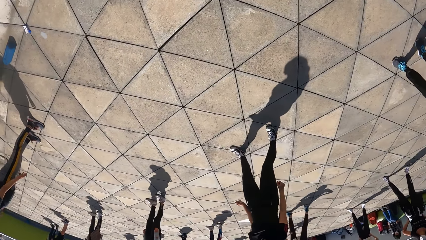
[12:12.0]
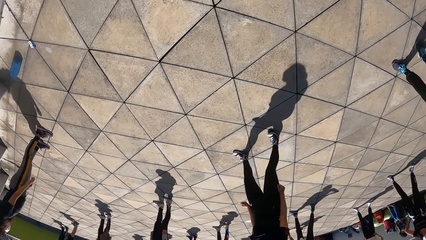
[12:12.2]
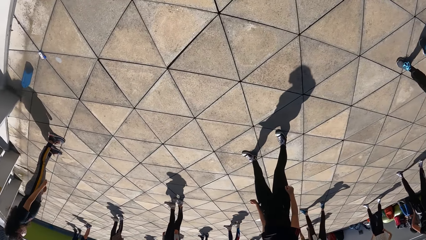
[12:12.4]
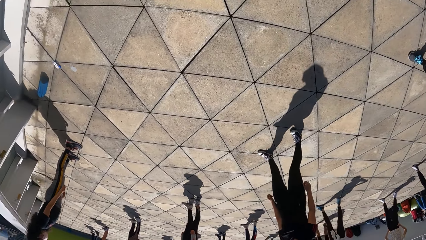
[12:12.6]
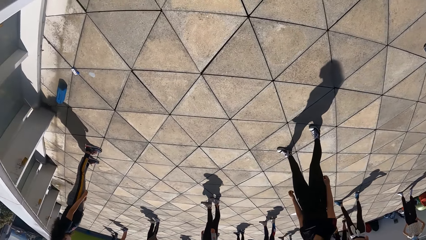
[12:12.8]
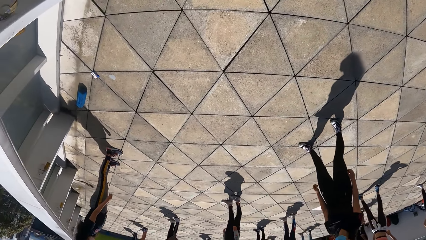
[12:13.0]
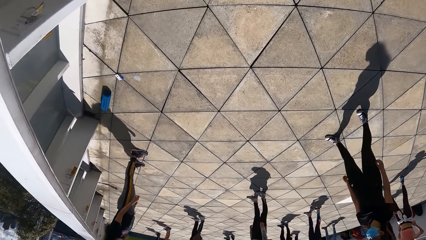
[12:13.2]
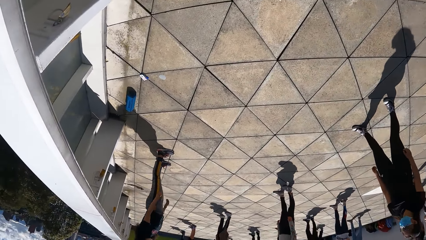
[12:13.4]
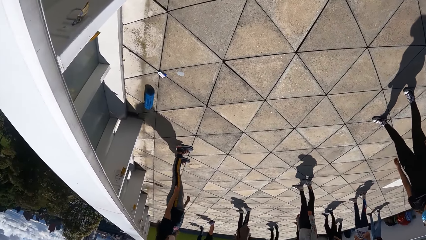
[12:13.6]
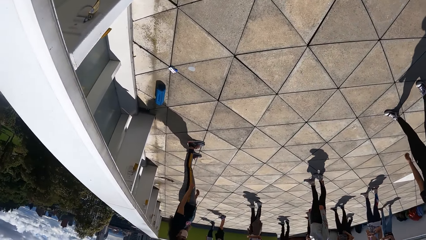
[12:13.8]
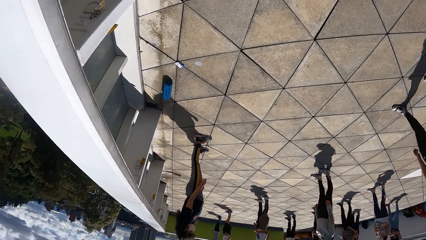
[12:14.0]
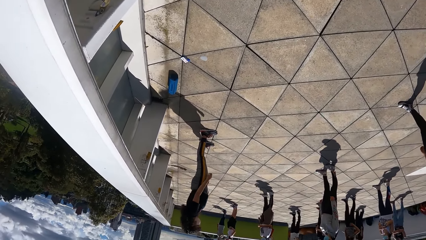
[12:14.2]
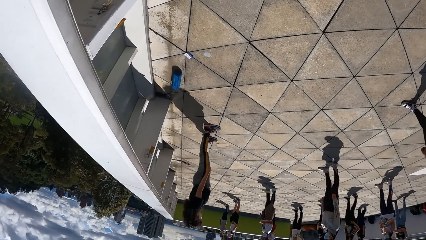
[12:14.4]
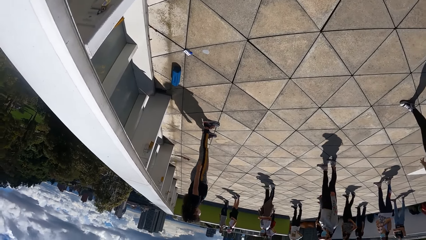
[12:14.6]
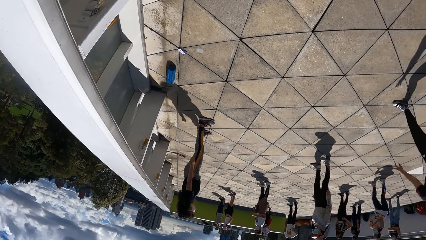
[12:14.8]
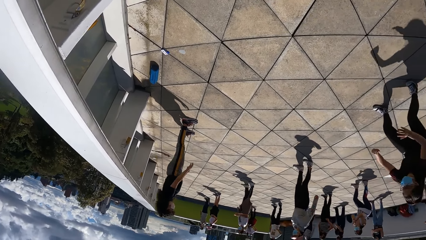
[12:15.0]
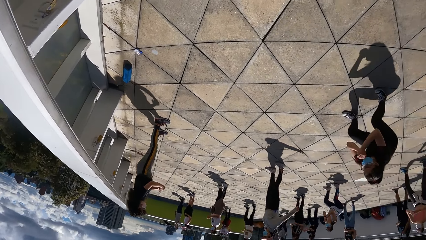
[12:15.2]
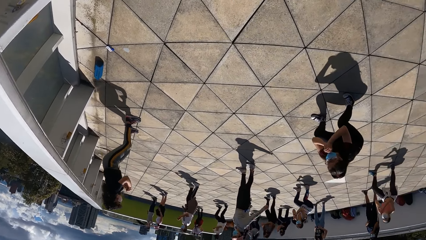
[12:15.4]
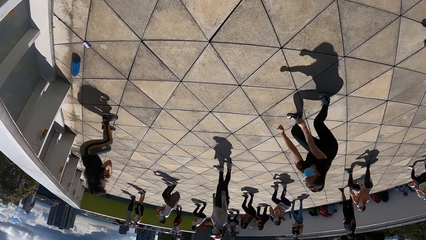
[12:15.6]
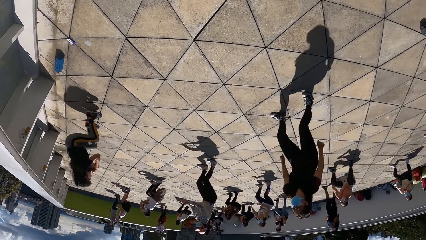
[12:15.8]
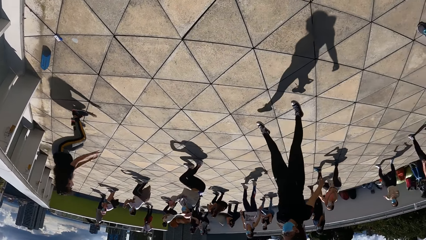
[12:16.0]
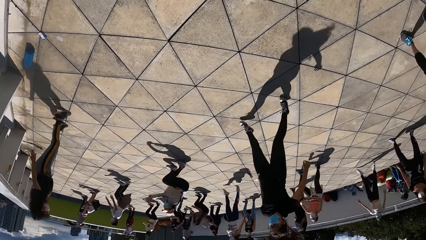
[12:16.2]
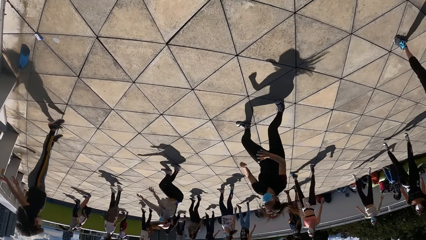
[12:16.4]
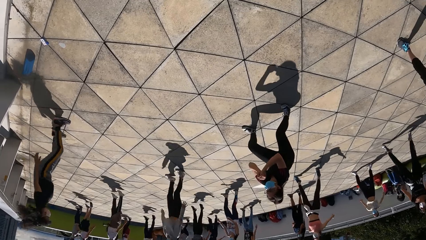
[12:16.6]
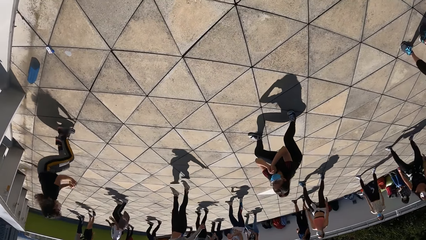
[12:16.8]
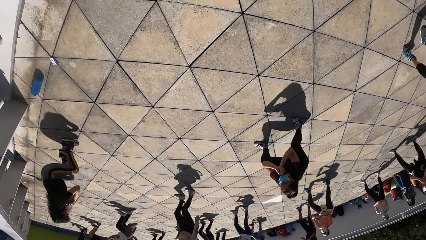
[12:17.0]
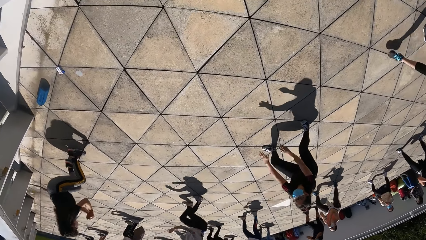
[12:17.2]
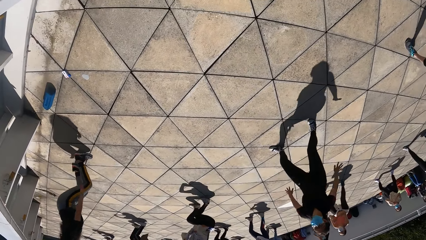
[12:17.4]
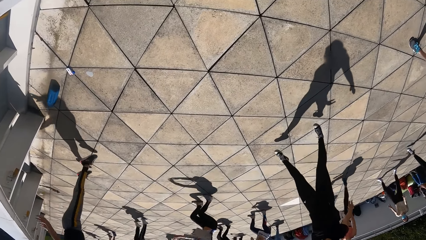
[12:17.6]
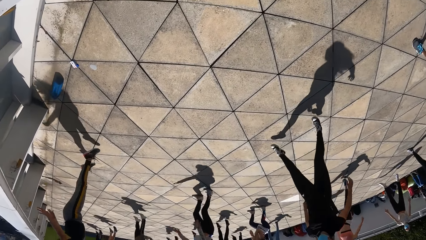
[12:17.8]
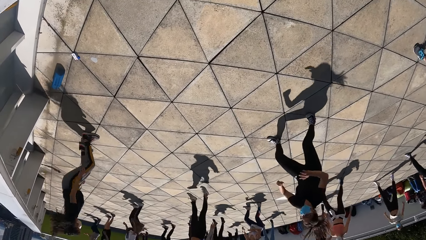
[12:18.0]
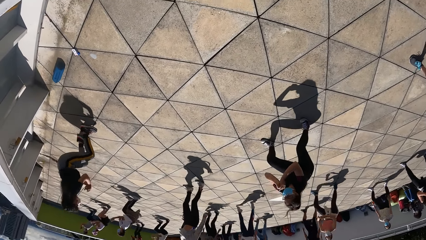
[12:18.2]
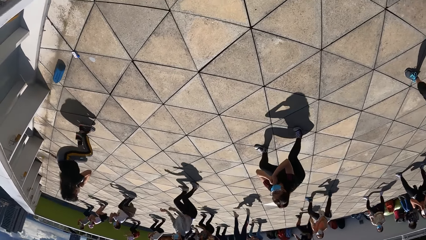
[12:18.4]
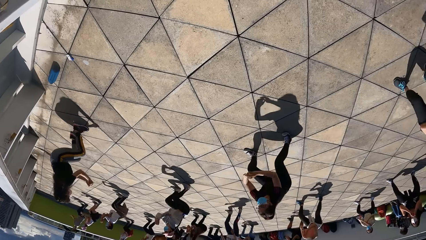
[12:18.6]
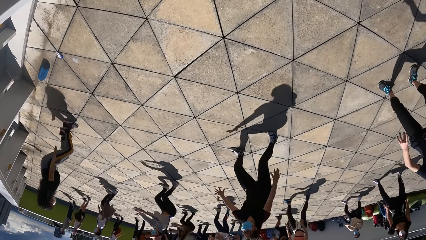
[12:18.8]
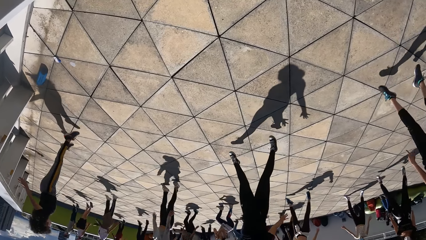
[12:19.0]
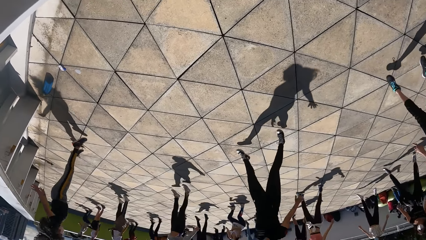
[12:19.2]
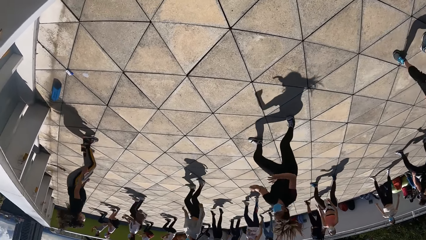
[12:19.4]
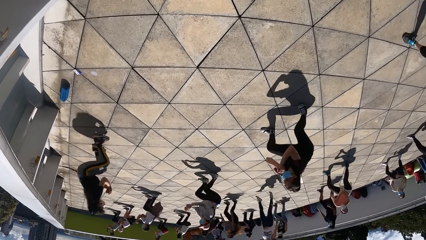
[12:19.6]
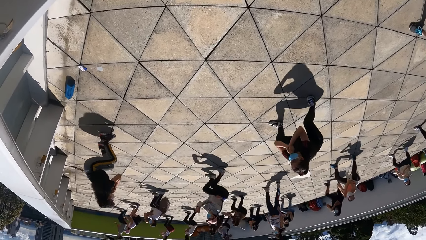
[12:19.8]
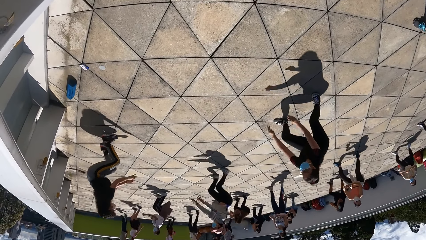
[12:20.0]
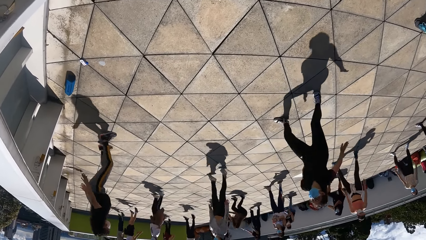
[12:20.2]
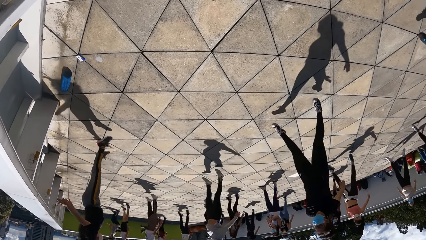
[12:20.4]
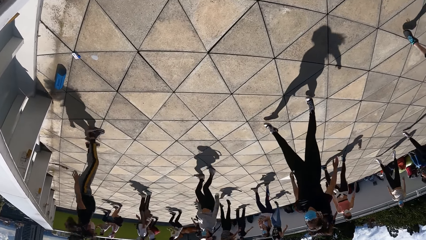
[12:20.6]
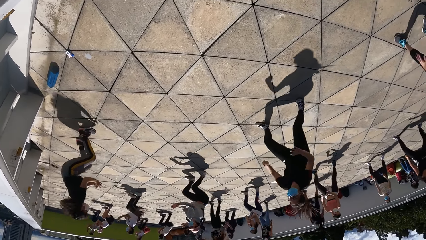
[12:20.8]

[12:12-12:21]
Another woman and the group of people exercise their body.

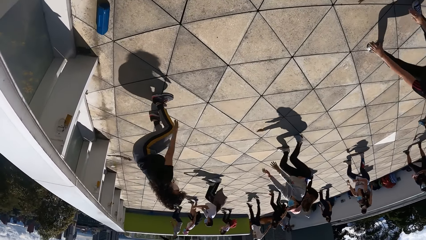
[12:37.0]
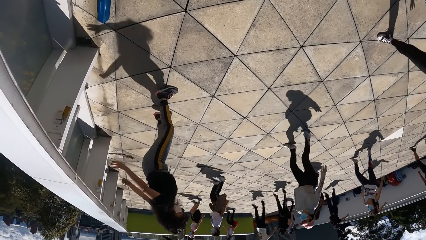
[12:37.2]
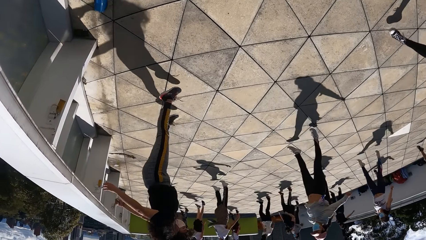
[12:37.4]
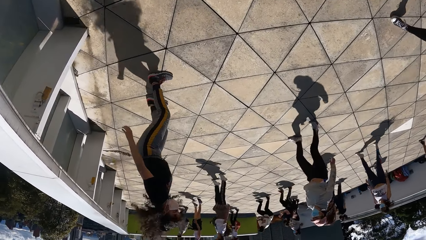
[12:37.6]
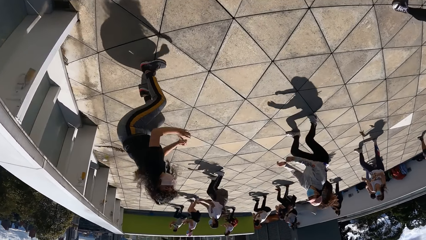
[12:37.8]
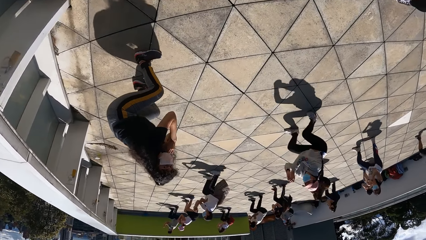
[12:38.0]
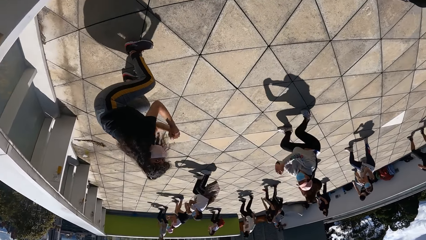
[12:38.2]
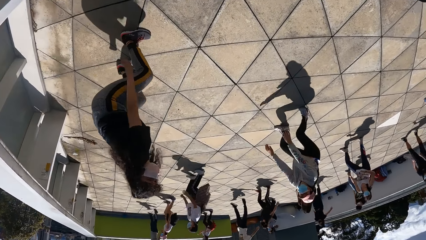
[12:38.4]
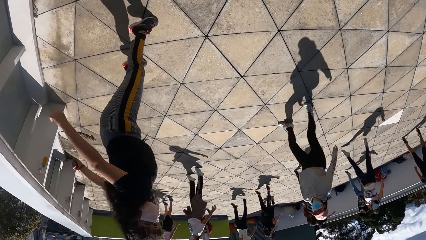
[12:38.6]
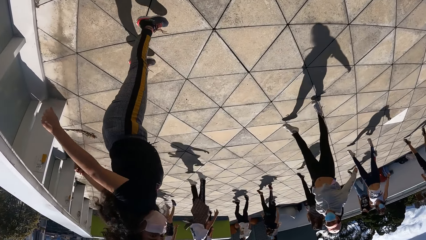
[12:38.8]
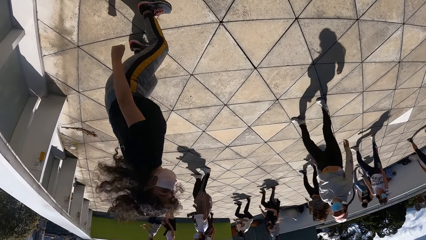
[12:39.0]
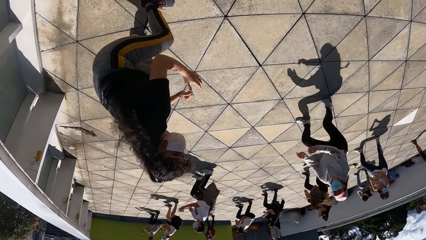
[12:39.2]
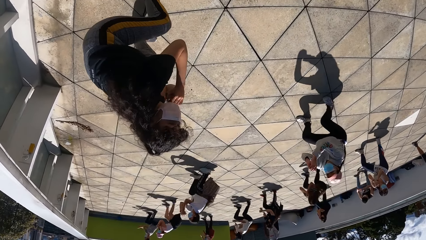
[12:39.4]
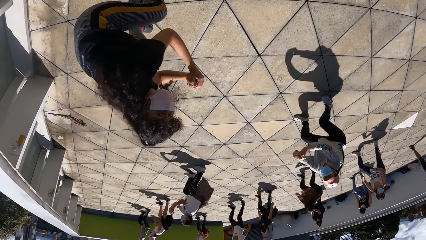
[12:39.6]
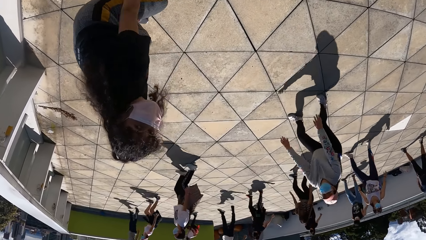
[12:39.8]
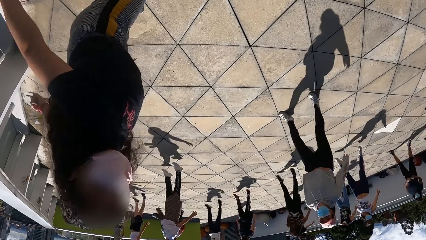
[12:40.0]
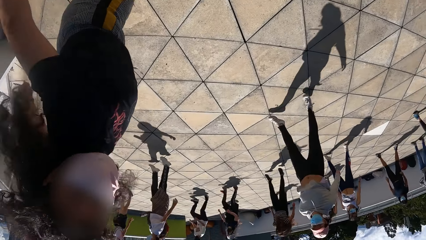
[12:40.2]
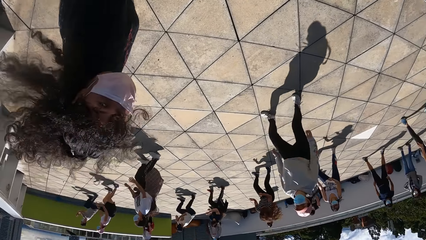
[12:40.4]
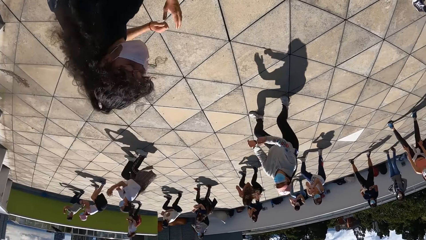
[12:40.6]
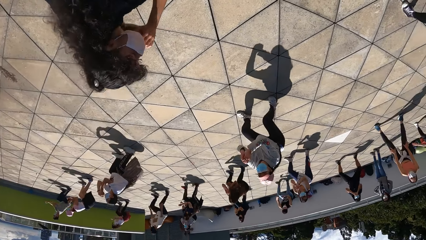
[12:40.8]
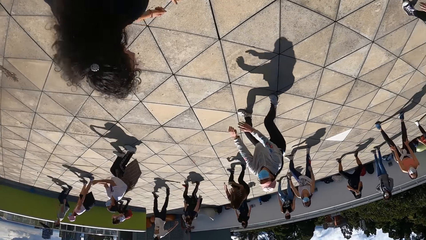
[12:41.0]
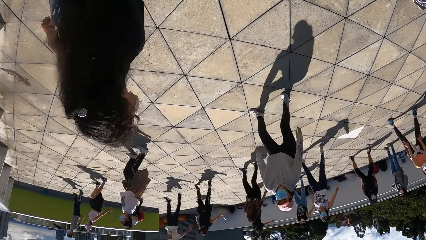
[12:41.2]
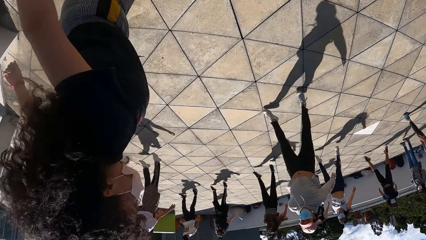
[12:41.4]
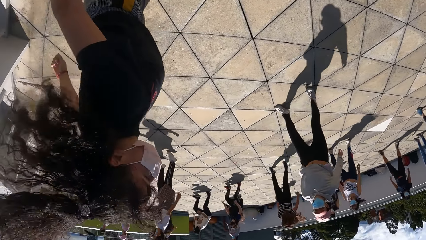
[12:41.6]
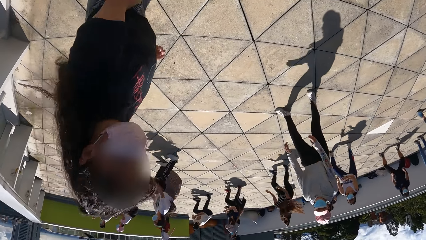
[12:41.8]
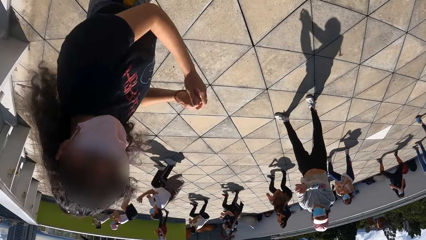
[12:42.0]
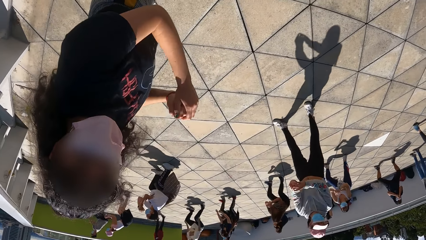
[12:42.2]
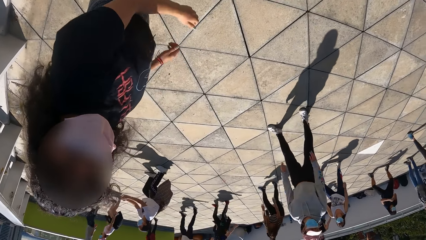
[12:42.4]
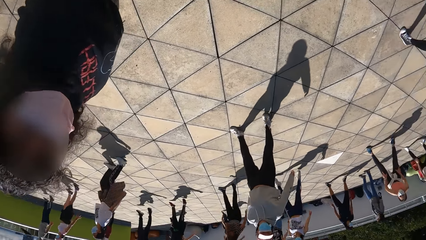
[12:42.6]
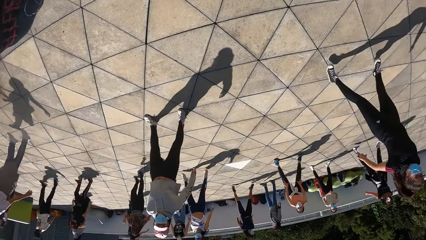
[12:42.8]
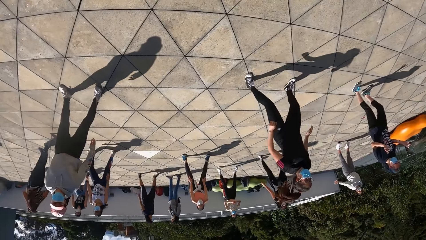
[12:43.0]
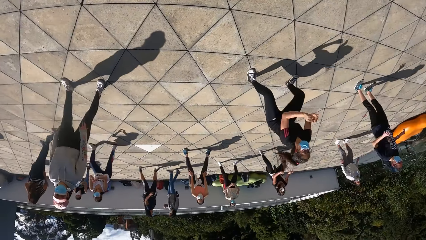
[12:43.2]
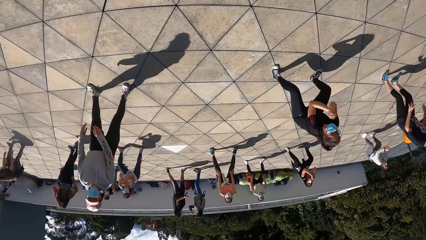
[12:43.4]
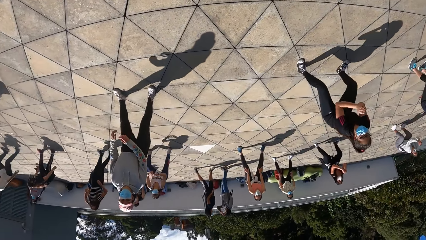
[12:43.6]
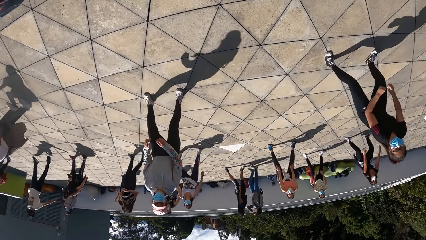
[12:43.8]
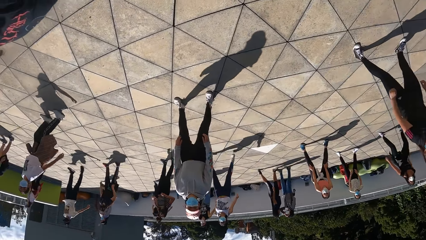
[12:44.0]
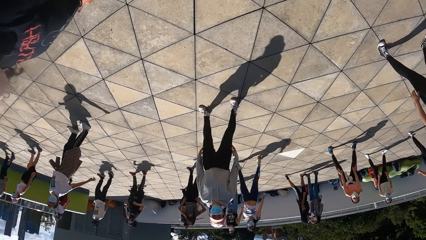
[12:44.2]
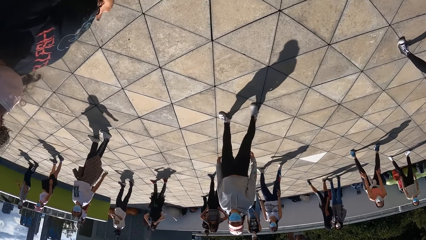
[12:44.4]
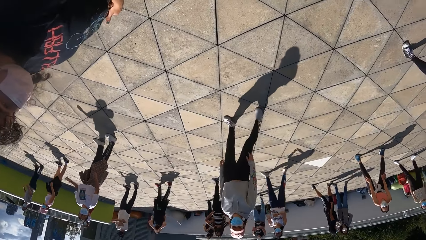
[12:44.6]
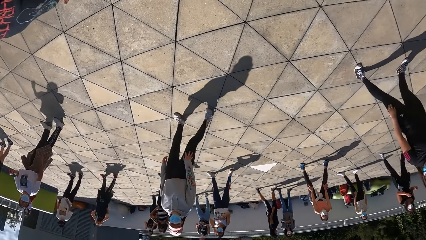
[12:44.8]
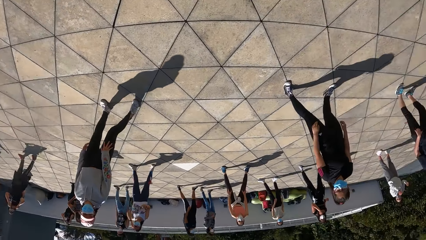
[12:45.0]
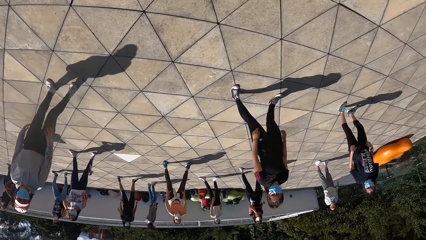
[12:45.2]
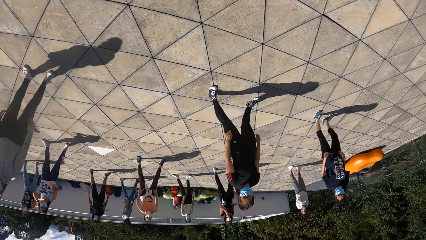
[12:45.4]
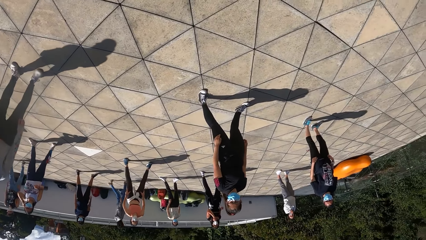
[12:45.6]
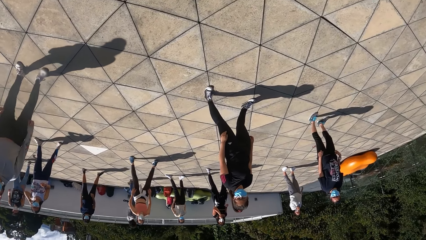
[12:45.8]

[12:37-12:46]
The camera wearer interacts with the woman.
